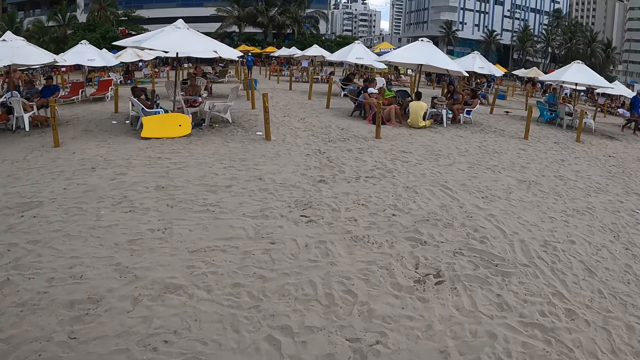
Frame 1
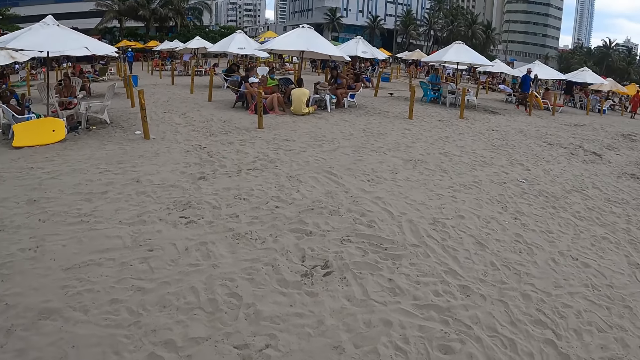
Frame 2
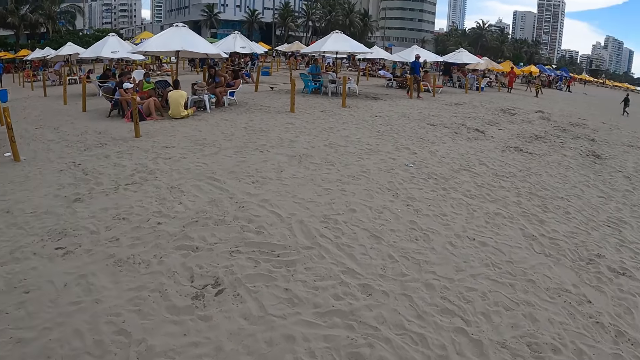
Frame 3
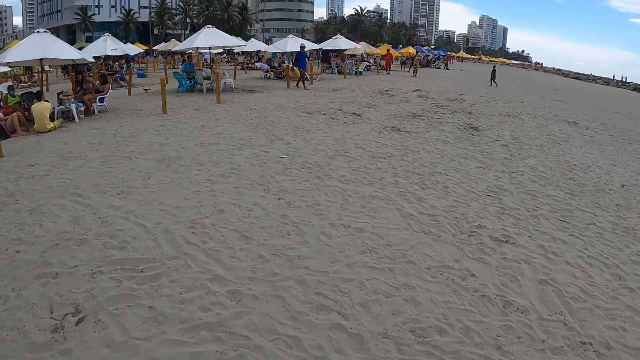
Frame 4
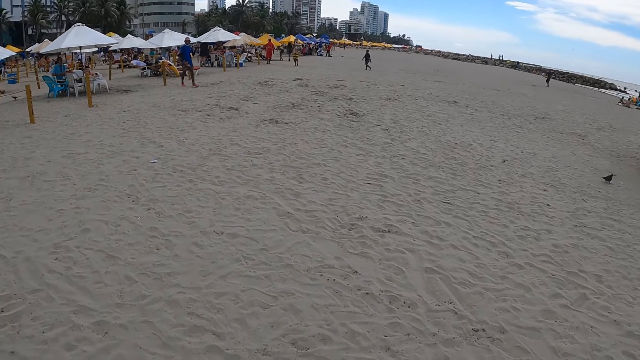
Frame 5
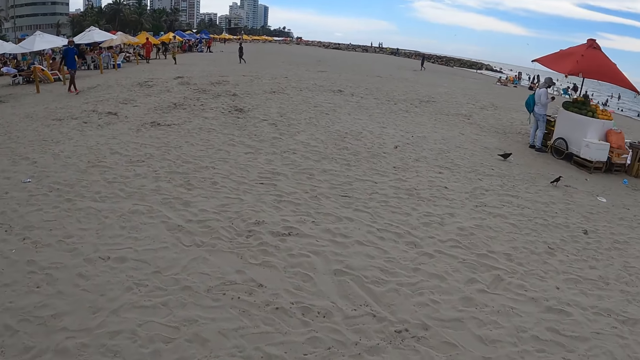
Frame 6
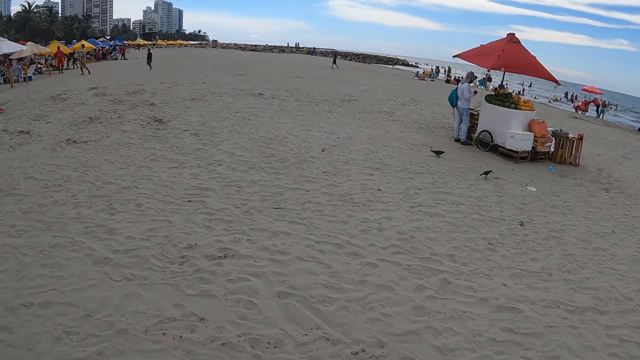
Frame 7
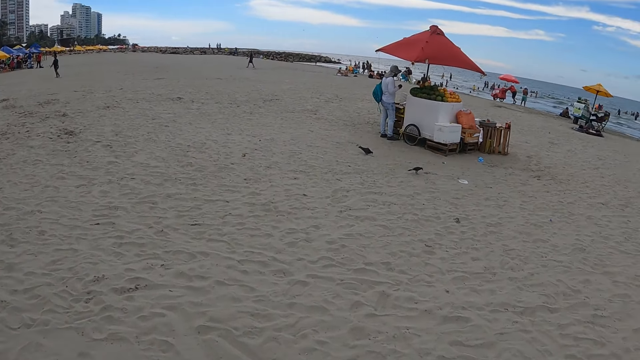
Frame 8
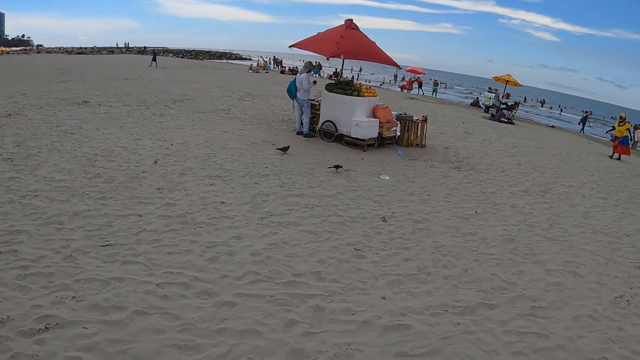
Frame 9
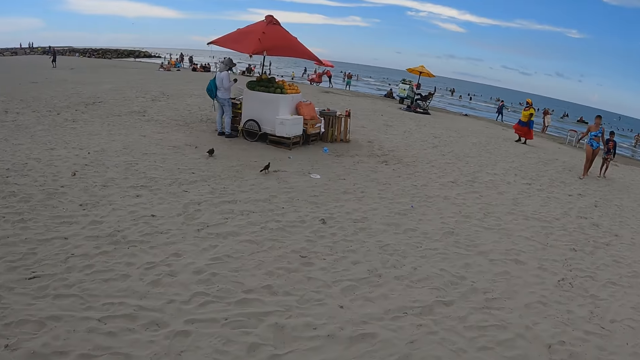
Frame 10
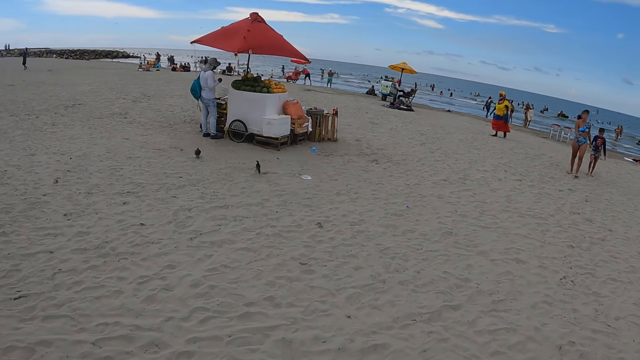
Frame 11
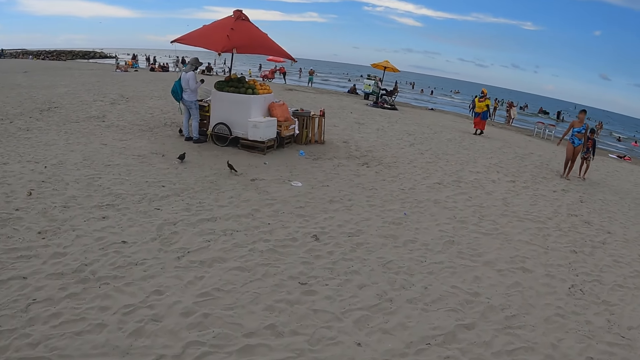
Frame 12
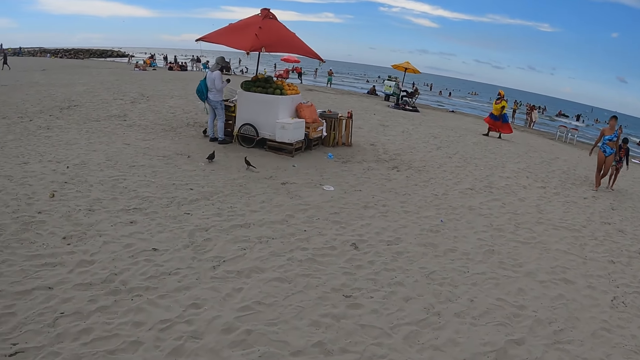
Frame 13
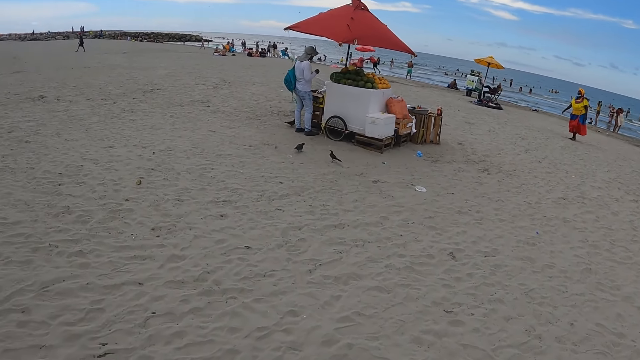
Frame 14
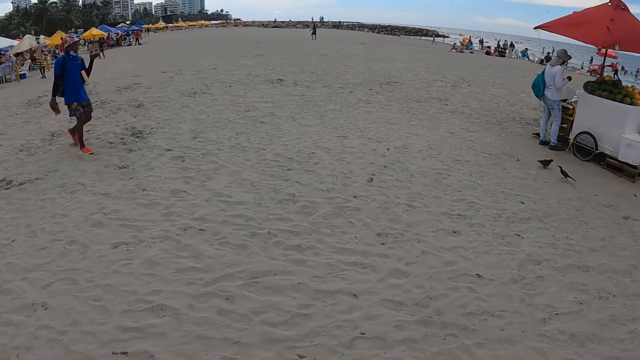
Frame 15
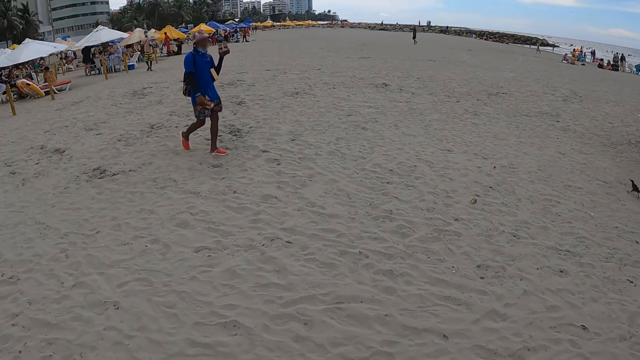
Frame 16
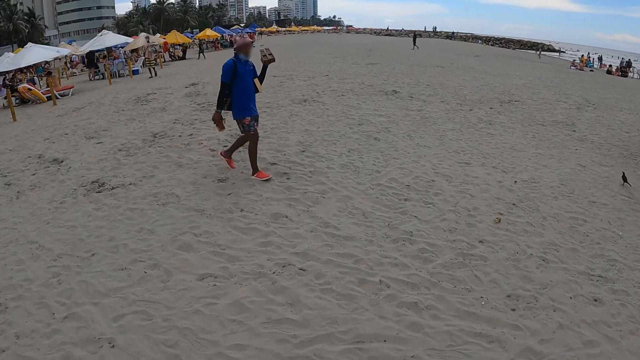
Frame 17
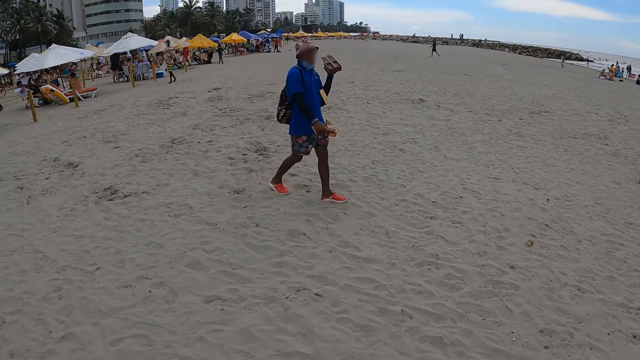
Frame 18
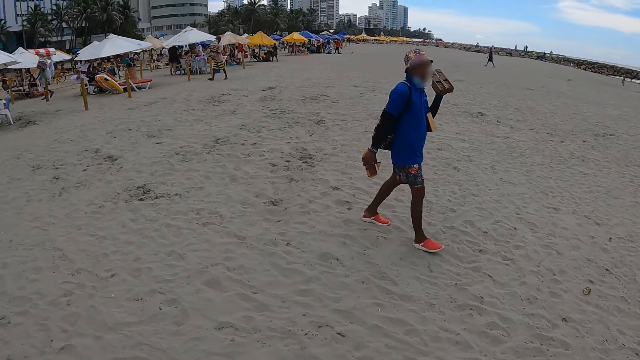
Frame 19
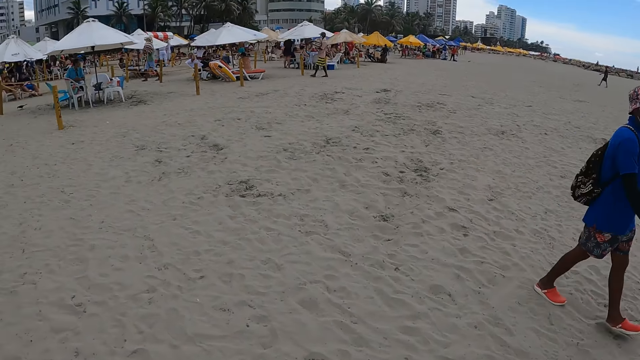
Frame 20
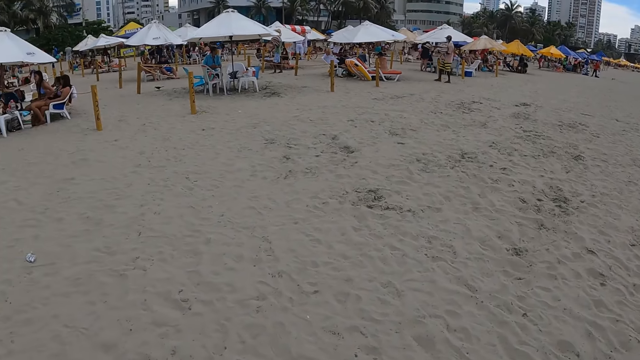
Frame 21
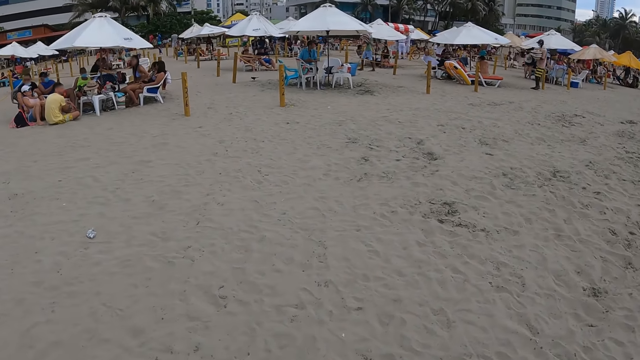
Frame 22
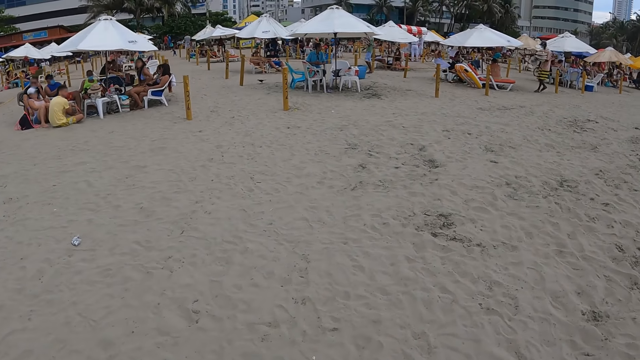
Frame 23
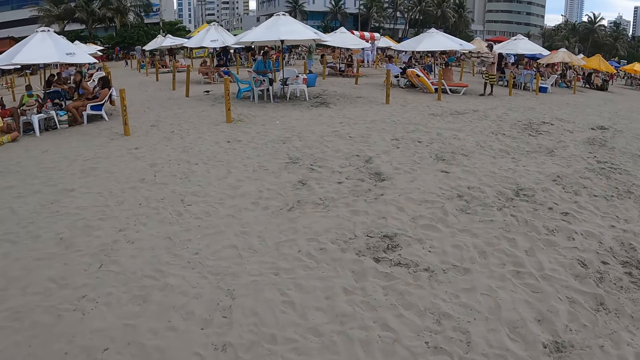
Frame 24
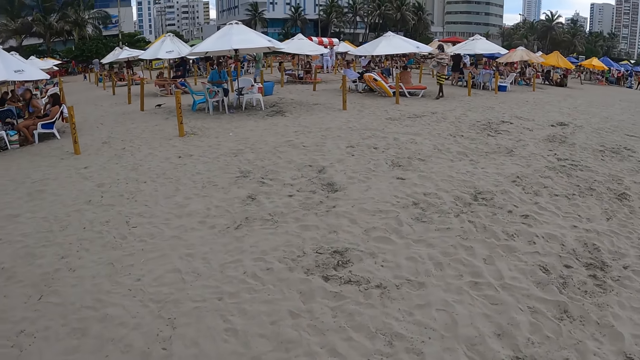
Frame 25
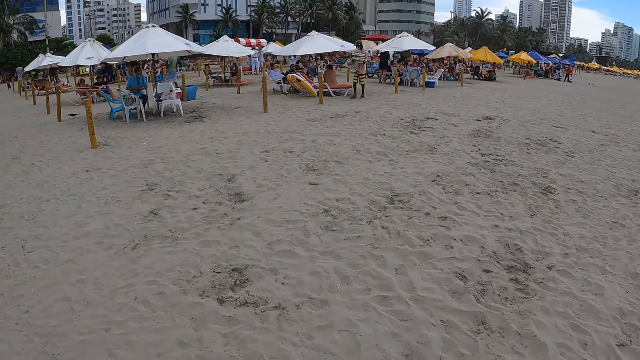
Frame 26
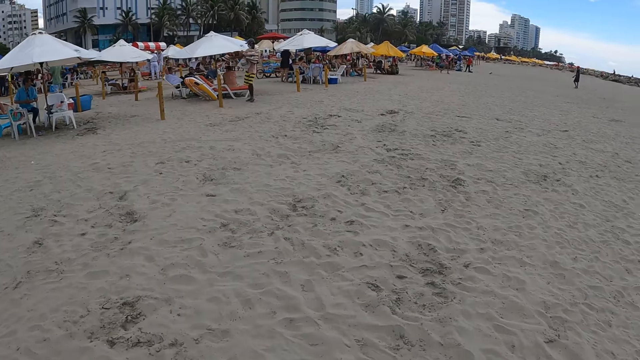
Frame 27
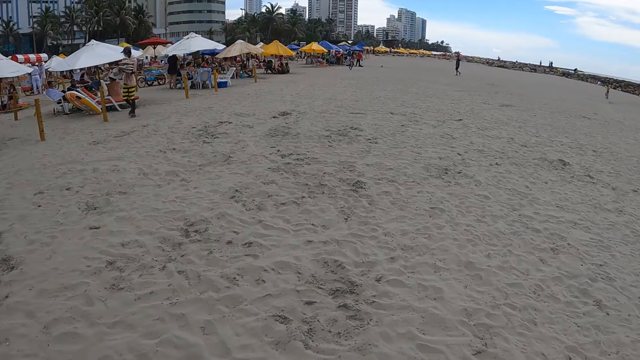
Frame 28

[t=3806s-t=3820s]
The camera wearer walks across the beach. They walk across the beach again and look around. They walk on the beach.

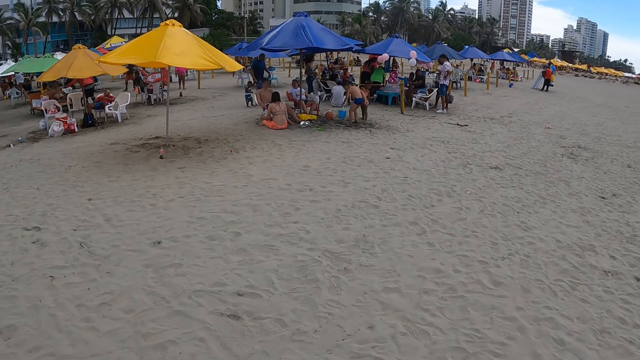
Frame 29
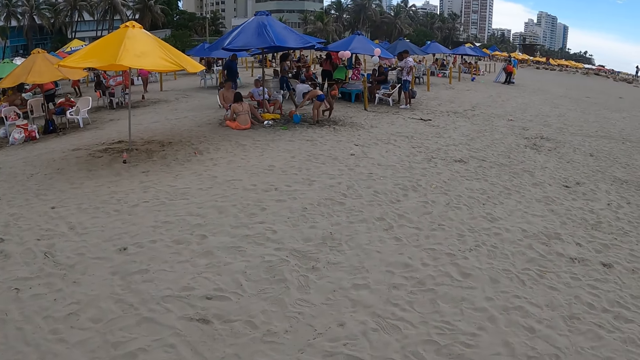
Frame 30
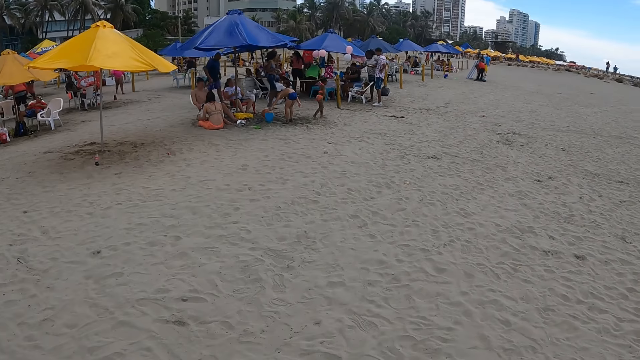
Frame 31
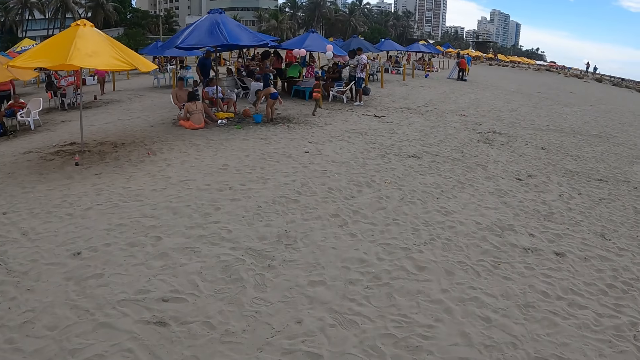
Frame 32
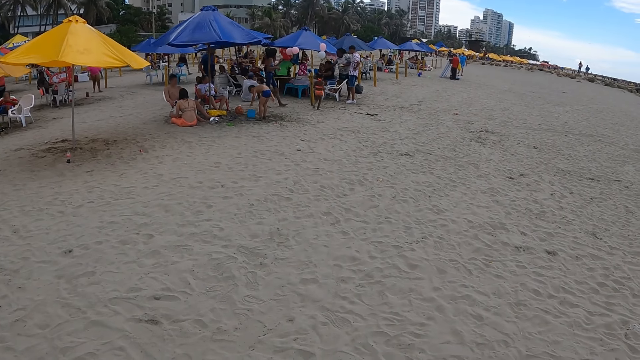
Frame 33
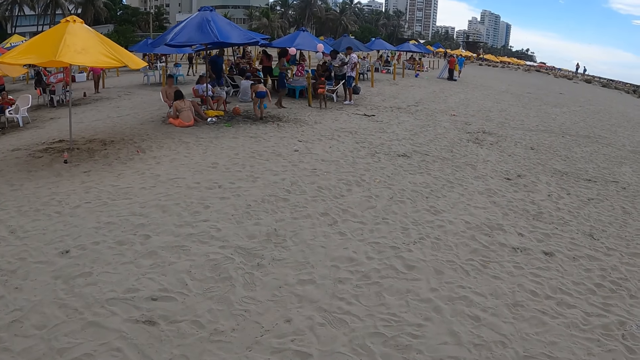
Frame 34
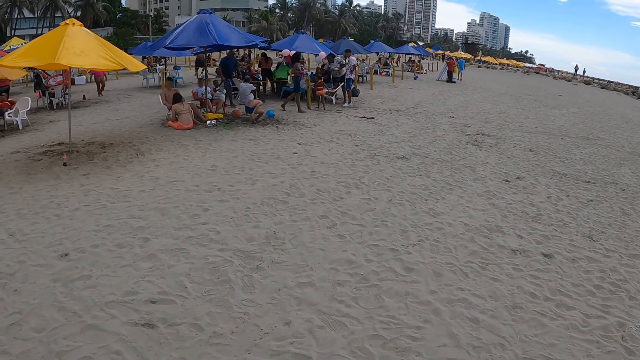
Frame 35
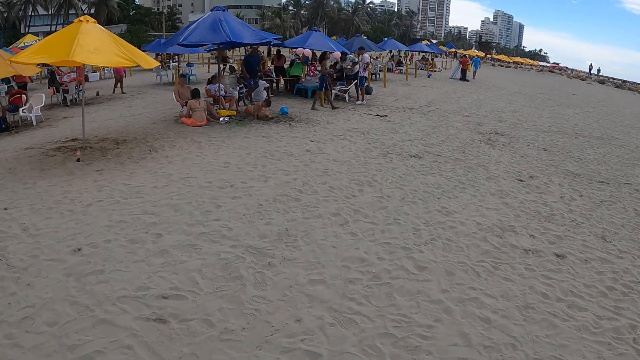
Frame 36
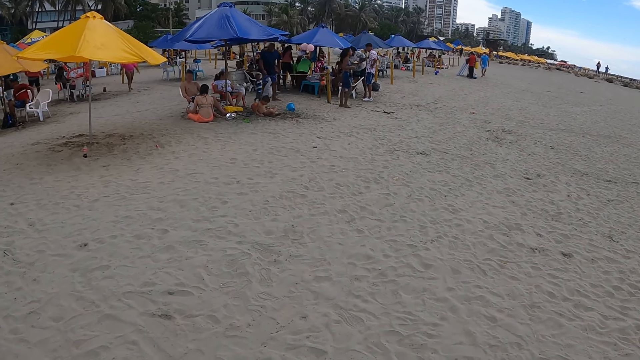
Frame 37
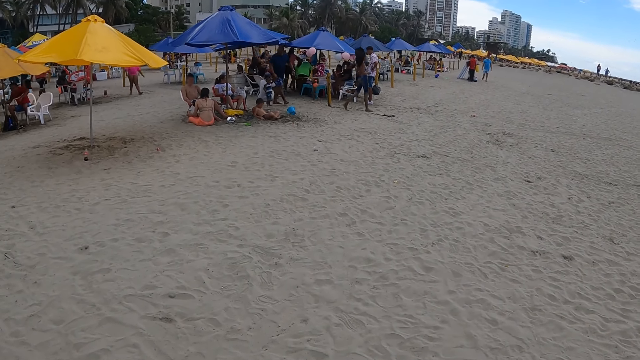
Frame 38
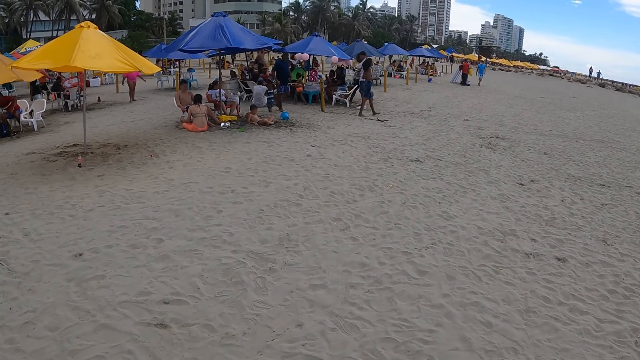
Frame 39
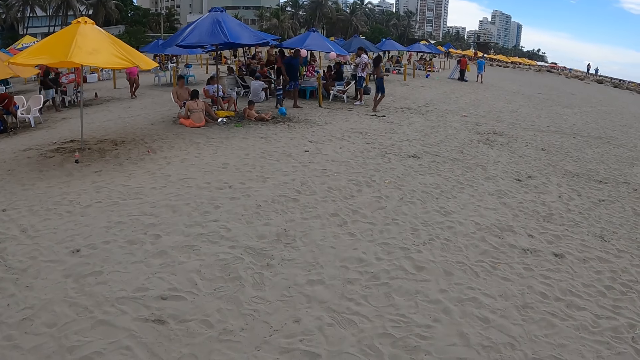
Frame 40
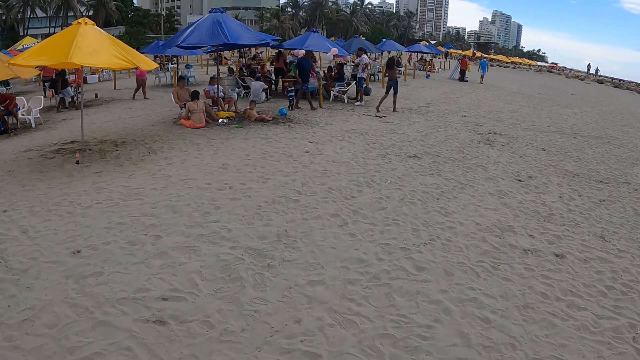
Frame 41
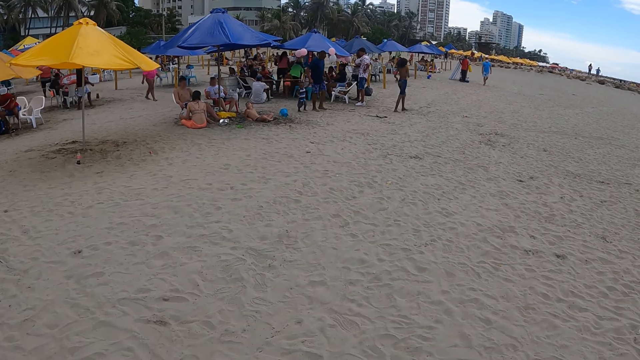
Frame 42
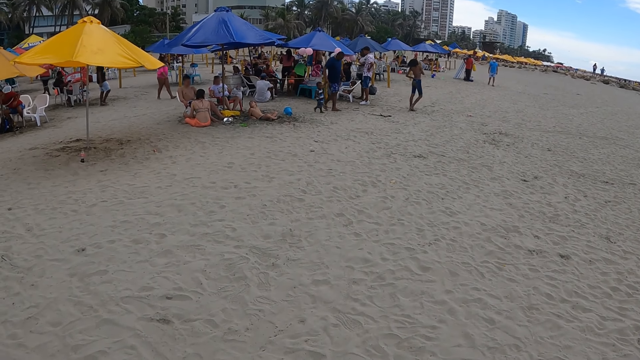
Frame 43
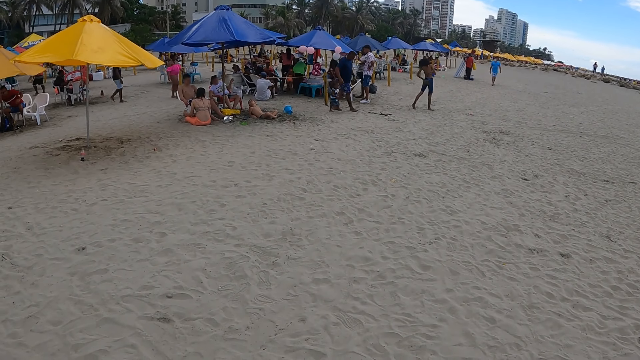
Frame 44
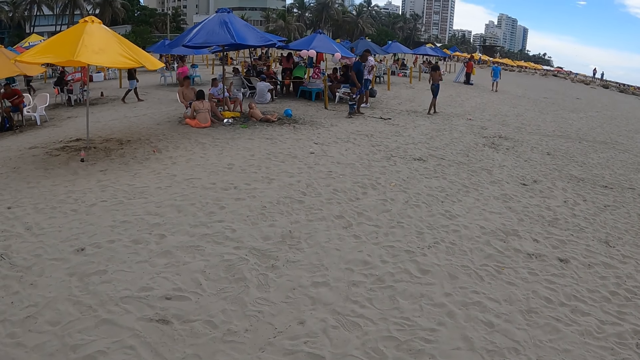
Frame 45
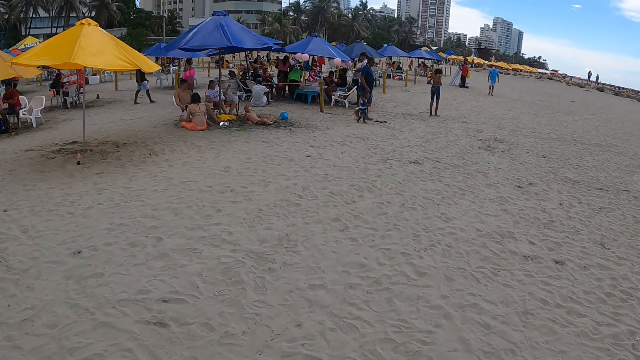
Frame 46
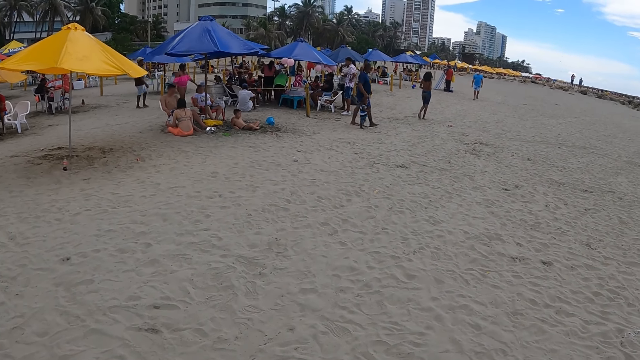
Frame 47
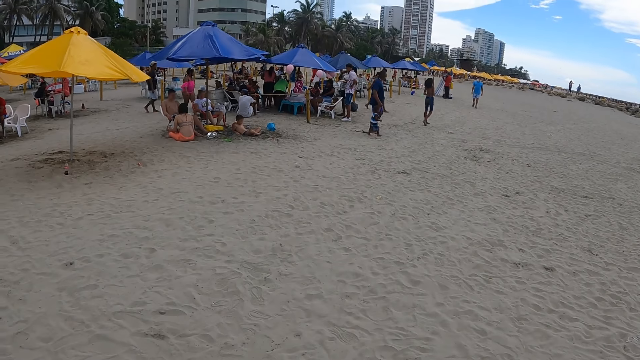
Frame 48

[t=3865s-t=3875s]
The camera wearer looks around and stands. They look around the beach.
